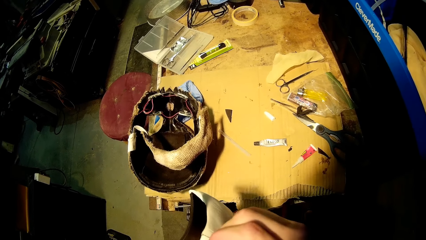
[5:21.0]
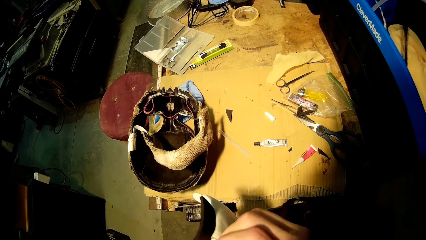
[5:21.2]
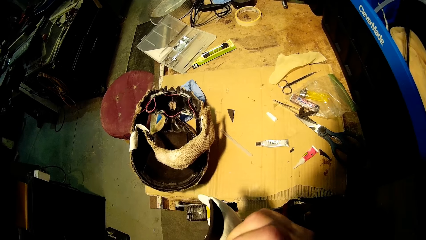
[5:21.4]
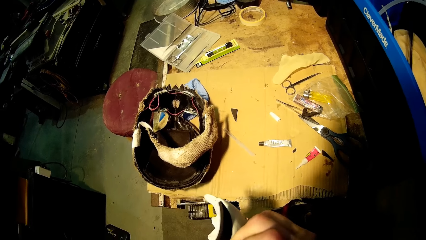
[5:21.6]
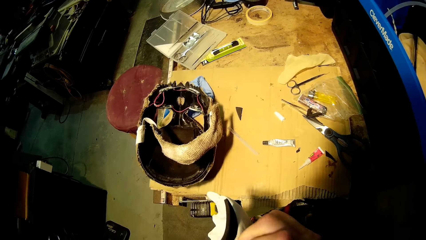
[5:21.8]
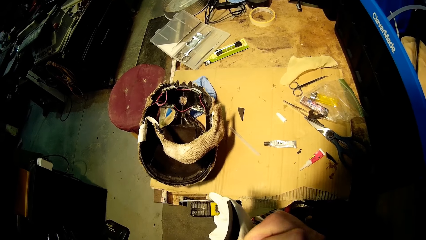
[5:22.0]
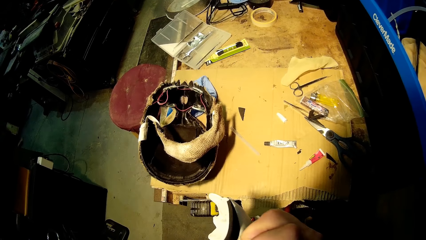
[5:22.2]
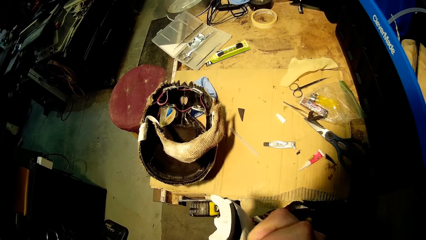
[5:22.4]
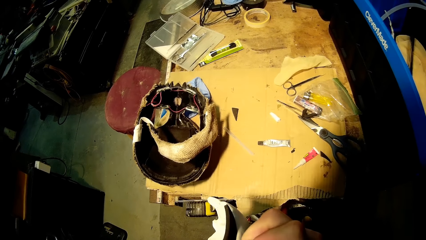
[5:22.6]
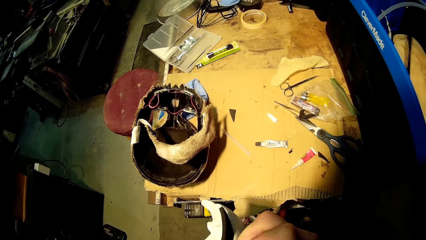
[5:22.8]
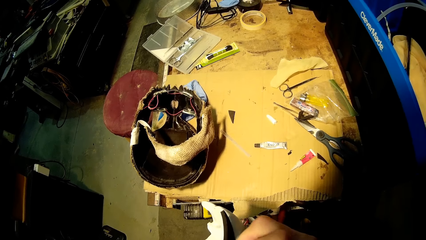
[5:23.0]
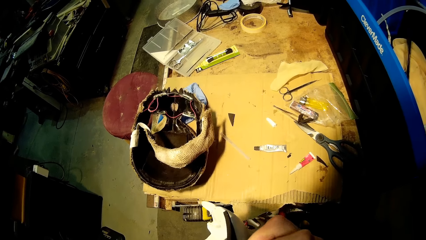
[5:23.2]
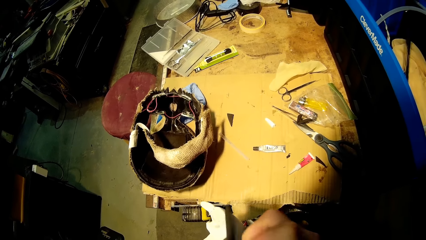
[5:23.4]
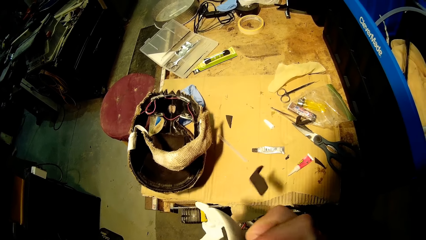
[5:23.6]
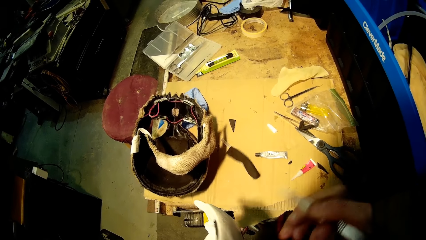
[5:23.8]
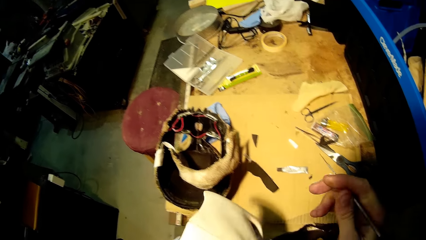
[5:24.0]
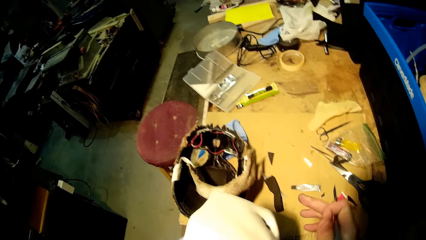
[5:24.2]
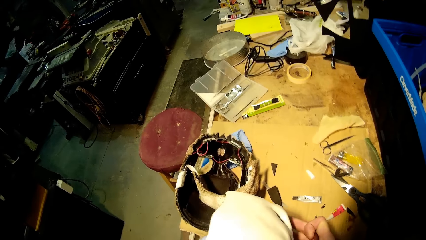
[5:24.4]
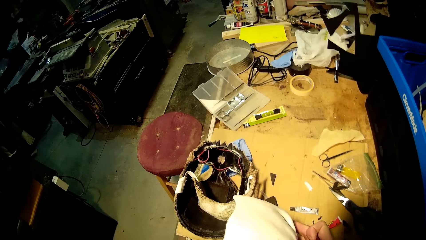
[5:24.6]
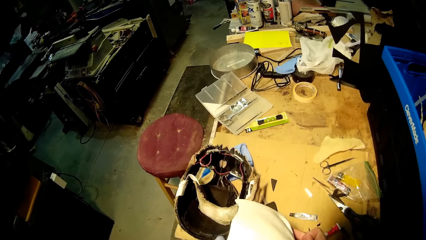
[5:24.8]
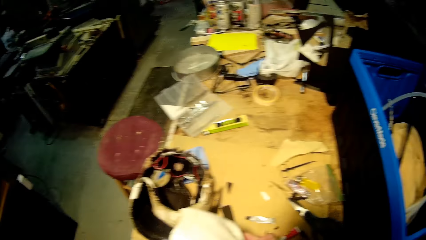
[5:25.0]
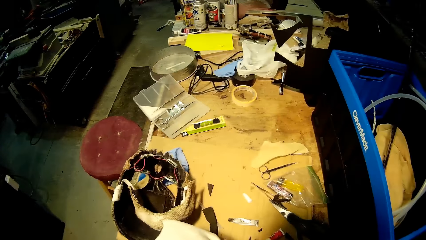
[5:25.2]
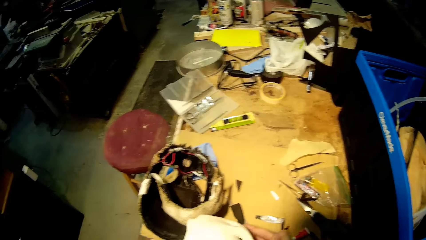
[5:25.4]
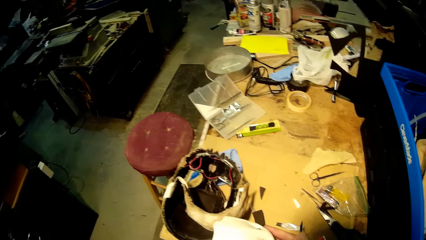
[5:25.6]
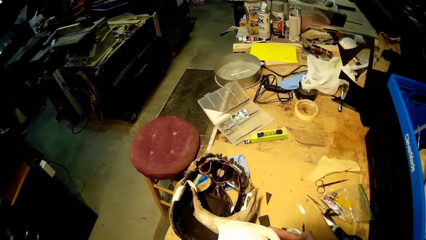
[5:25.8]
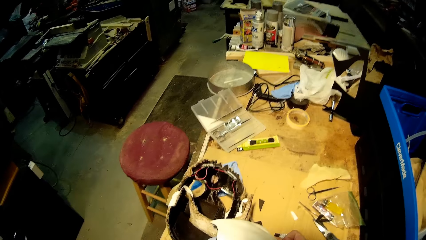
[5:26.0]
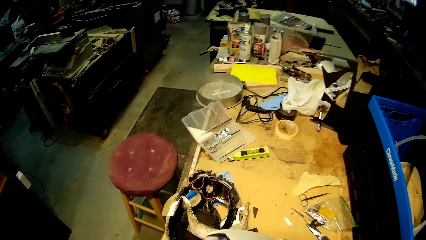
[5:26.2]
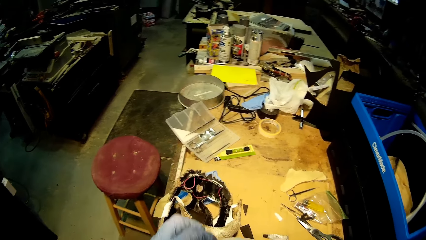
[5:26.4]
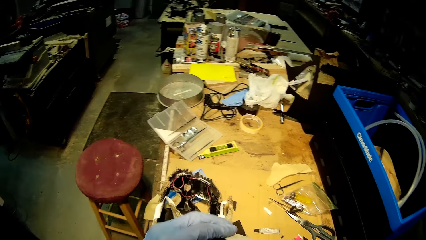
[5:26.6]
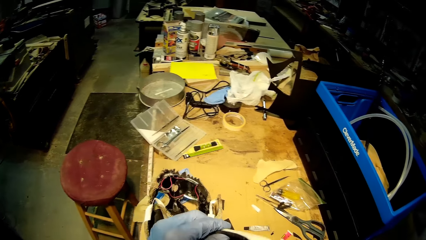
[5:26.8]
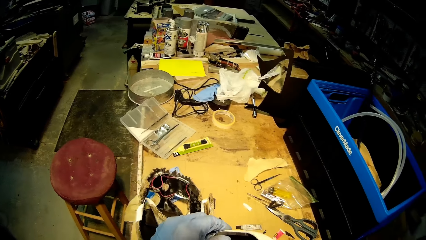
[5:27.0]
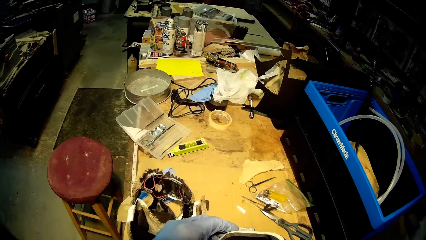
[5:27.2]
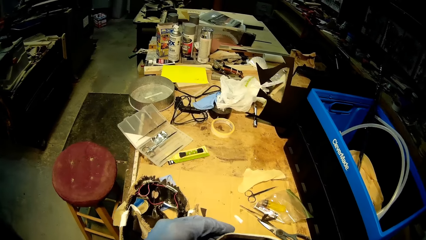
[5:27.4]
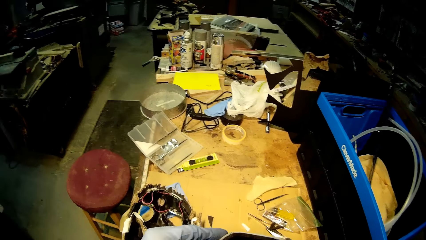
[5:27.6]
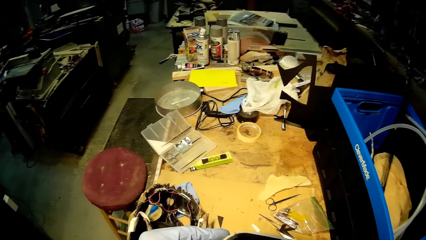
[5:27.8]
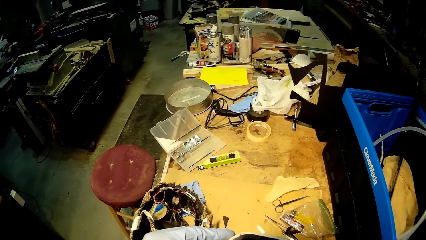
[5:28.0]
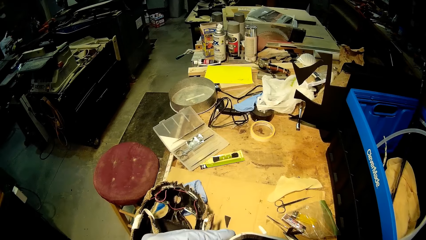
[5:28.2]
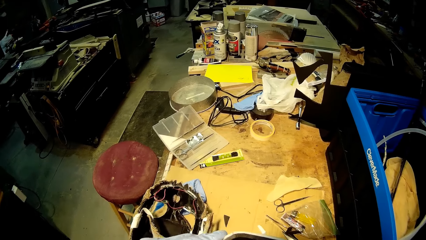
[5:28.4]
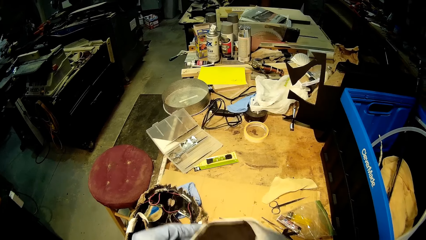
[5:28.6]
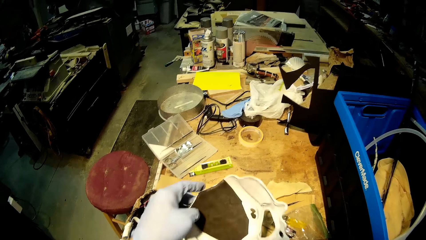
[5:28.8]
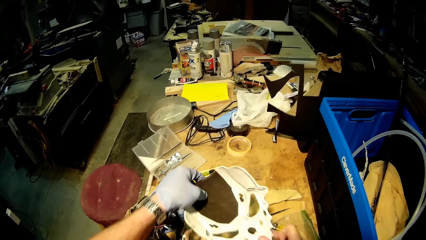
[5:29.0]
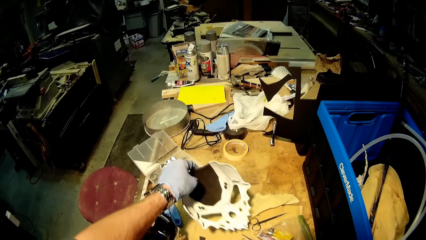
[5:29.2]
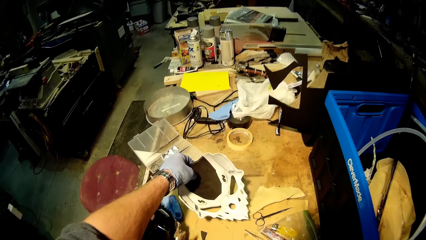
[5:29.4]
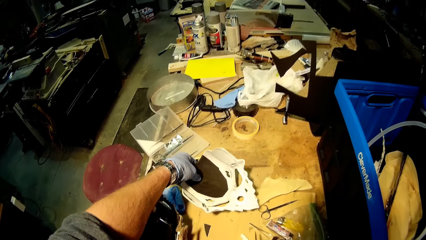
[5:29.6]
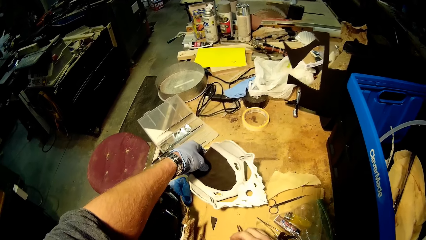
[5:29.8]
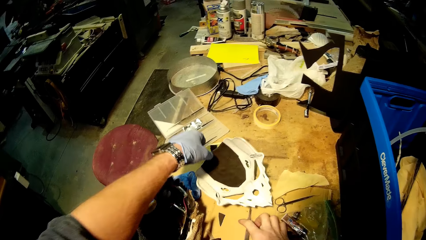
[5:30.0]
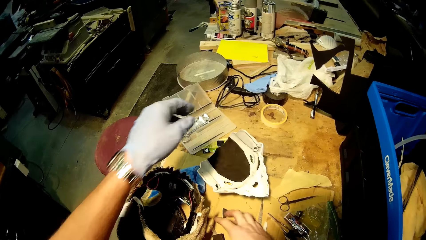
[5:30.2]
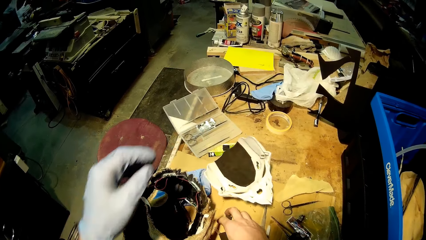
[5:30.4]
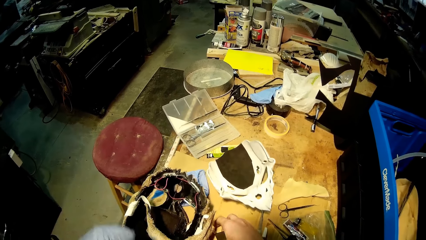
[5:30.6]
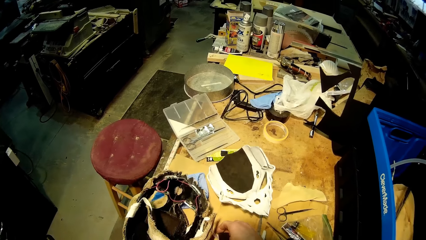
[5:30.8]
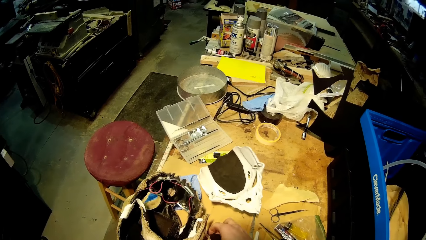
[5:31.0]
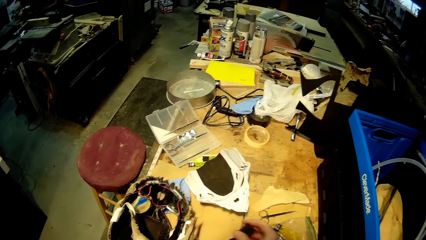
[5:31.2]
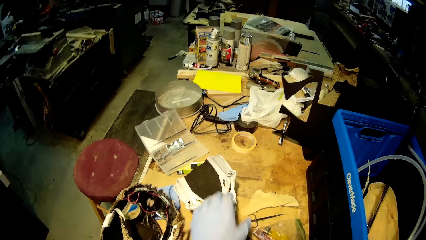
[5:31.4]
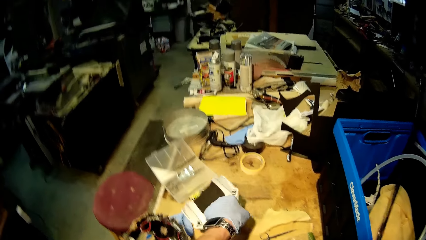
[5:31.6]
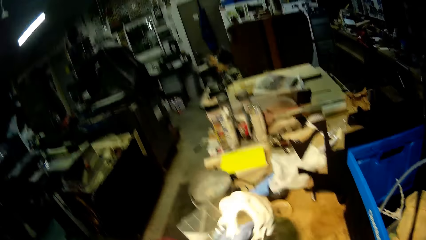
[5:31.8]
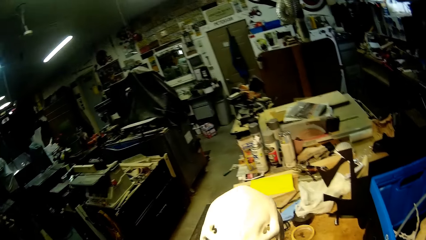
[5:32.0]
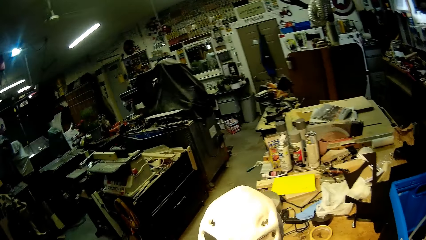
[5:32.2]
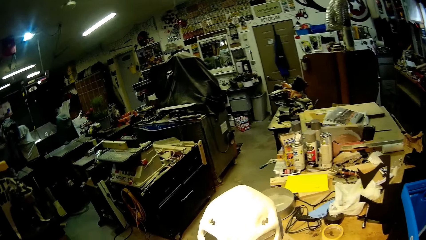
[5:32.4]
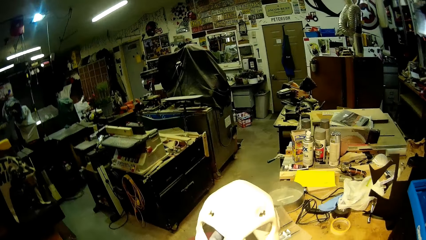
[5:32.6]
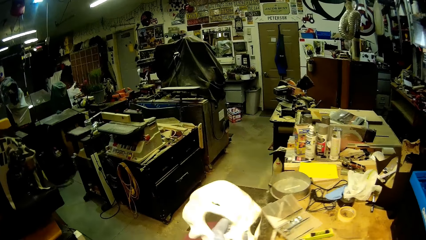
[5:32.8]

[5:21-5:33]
The camera wearer inspects the mask or human skull mask with both hands. He places the mask on the table with his left hand. He places the knife on the table with his right hand. He picks up the cardboard cut-out from the table with his right hand. He picks up the knife from the table with his left hand. He picks the human skull mask from the table.

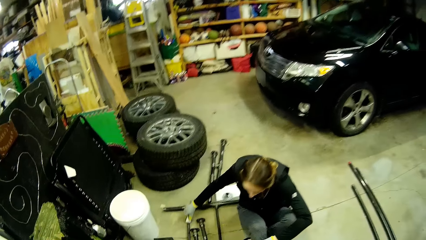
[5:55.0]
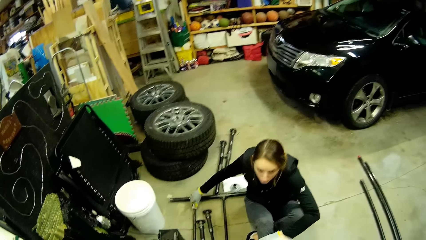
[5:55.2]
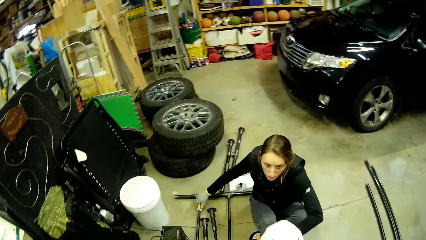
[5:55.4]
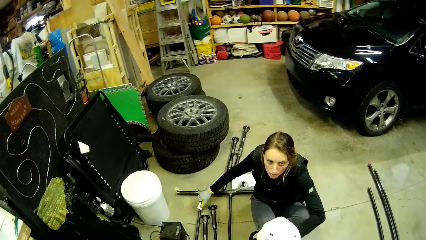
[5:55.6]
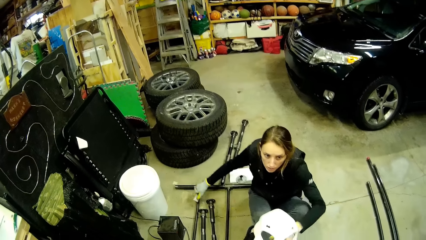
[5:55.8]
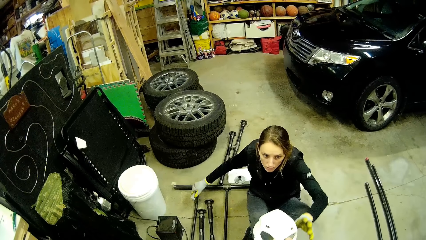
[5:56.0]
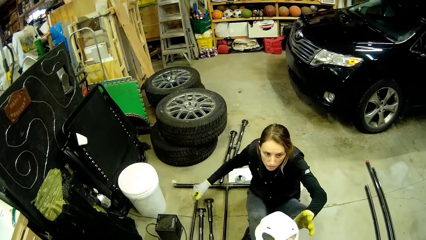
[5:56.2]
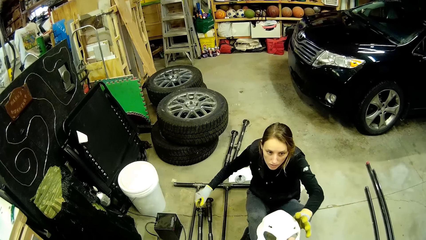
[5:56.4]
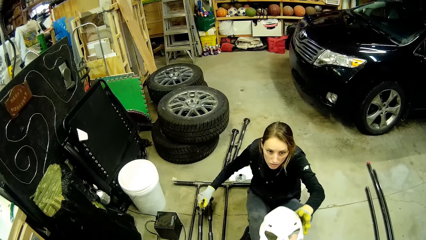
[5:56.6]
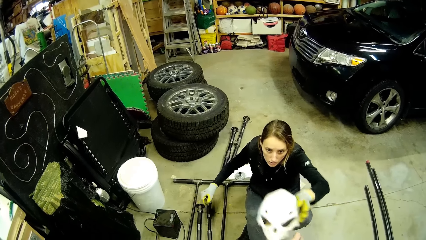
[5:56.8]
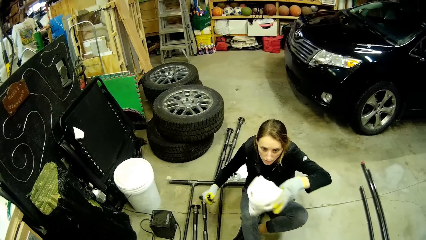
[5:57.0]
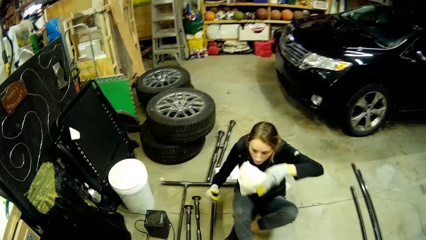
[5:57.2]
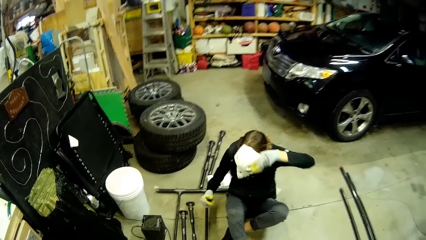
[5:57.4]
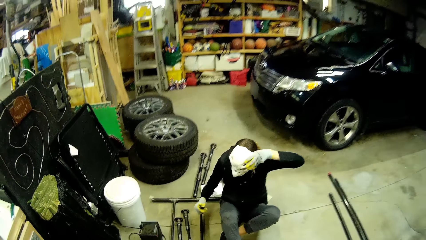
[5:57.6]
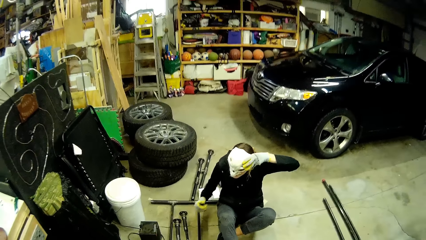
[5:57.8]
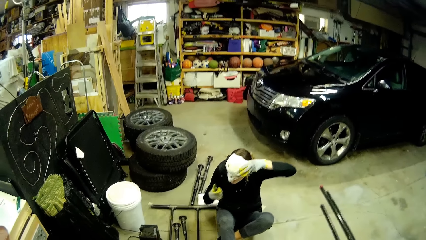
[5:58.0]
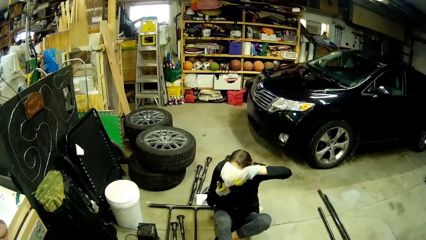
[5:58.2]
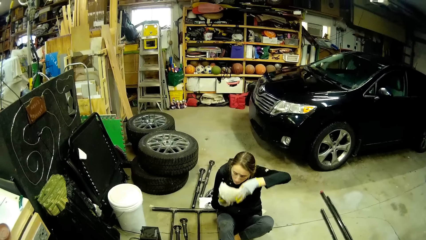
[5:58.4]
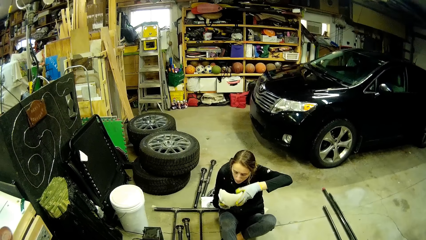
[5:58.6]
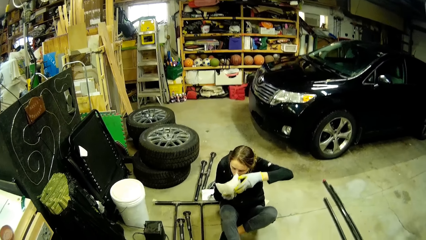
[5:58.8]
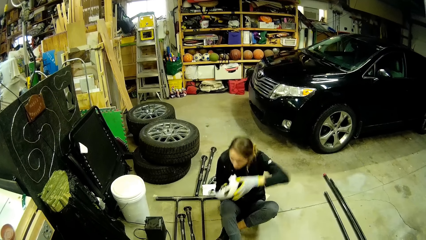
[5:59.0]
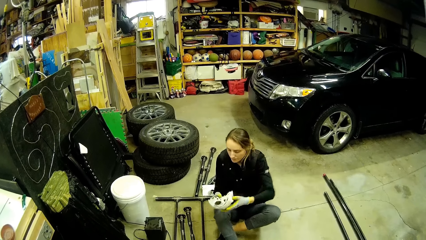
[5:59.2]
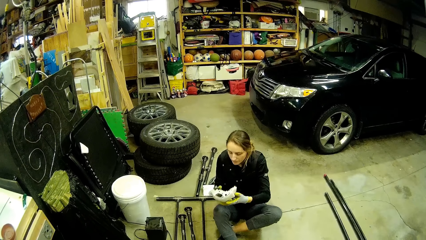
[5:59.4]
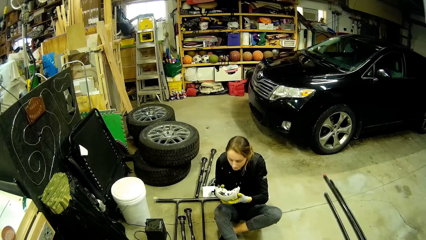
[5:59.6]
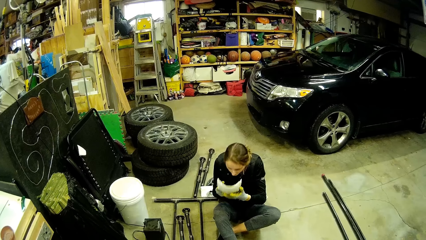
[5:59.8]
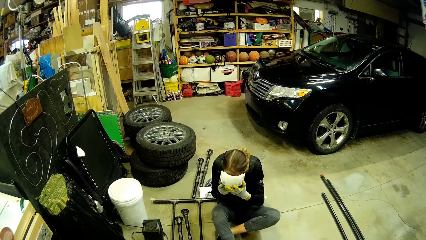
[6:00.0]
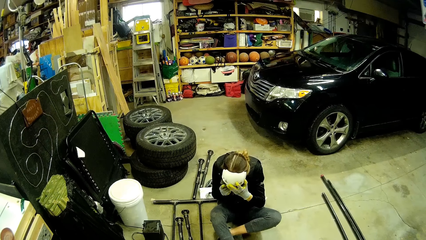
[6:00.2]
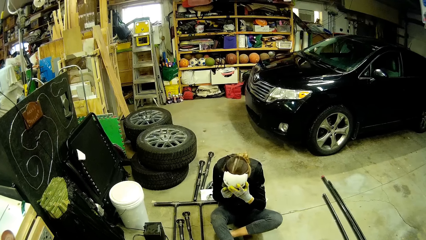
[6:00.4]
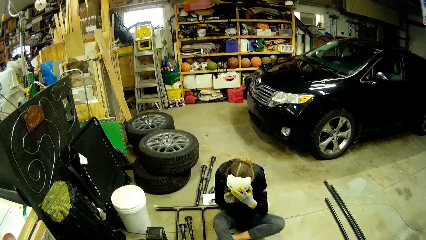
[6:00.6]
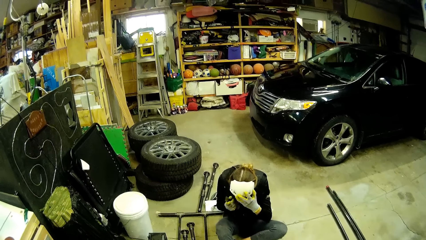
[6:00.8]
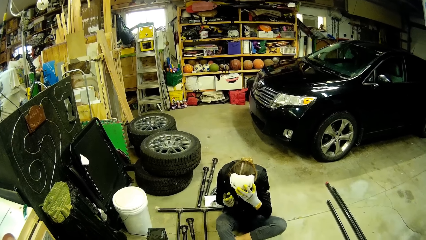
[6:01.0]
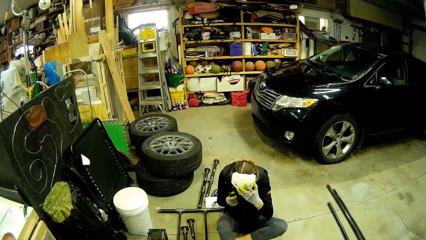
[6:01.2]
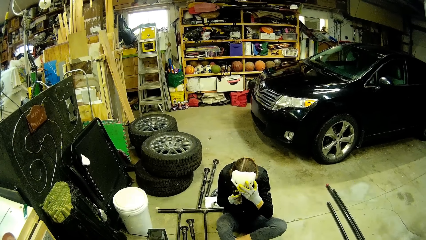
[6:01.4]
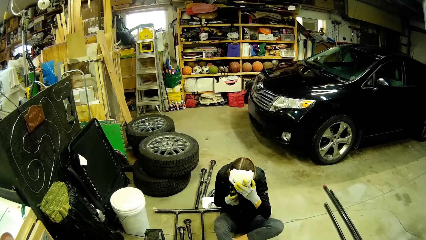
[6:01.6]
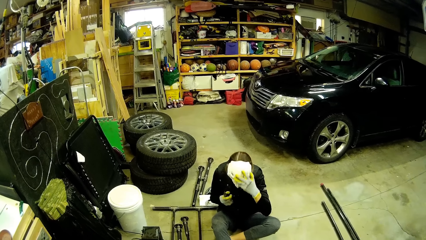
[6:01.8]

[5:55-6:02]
The woman collects the mask from the camera wearer with her gloved left hand. The camera wearer gives the woman the human skull mask with his left hand. The woman wears the mask on her face with her gloved left hand. The woman holds the mask with her gloved hands. The woman wears the mask on her face with her gloved hands.
